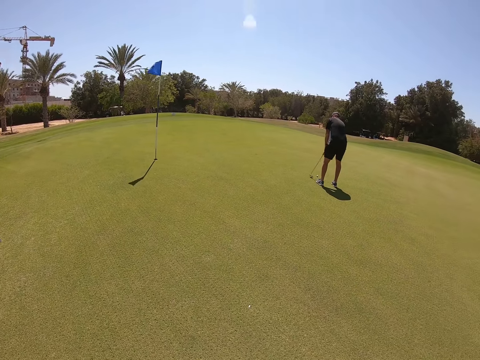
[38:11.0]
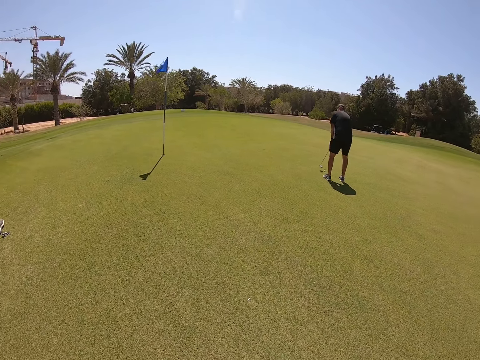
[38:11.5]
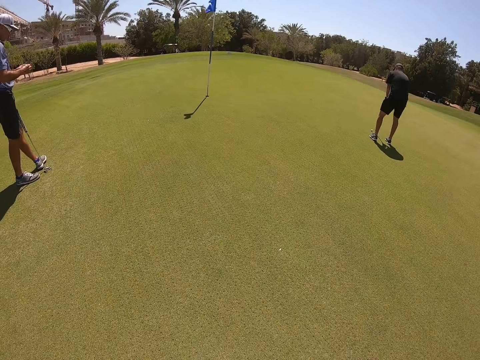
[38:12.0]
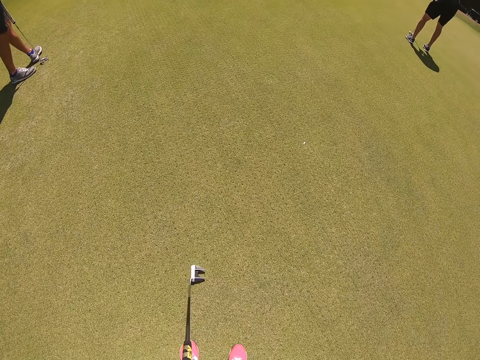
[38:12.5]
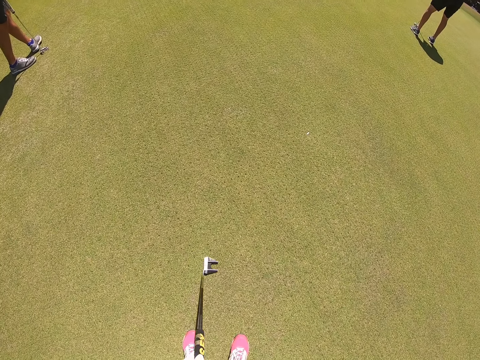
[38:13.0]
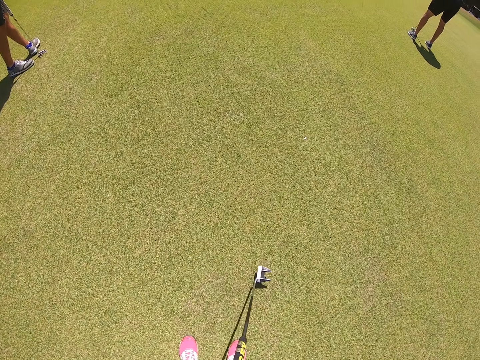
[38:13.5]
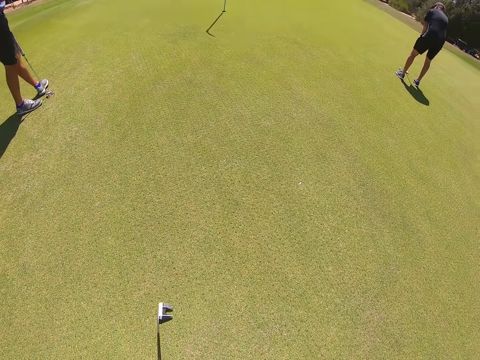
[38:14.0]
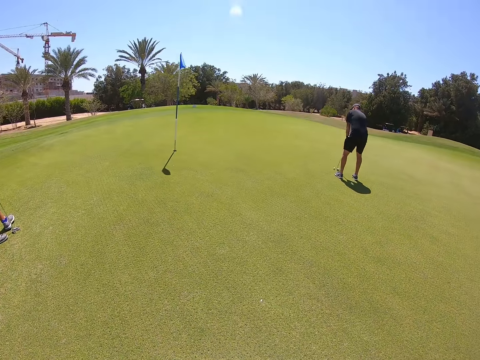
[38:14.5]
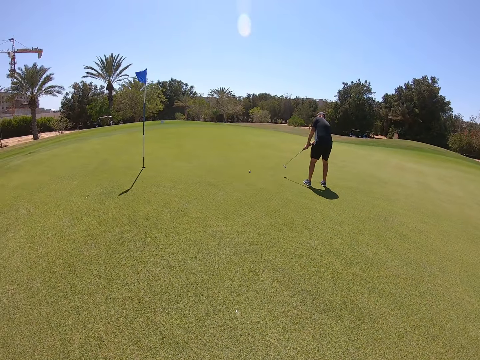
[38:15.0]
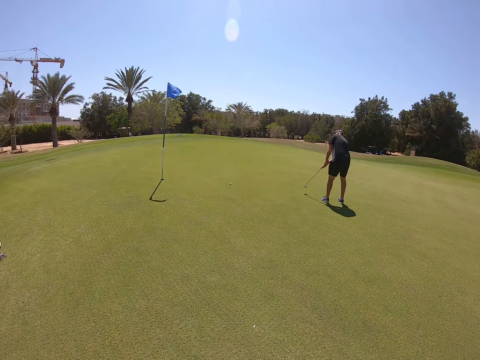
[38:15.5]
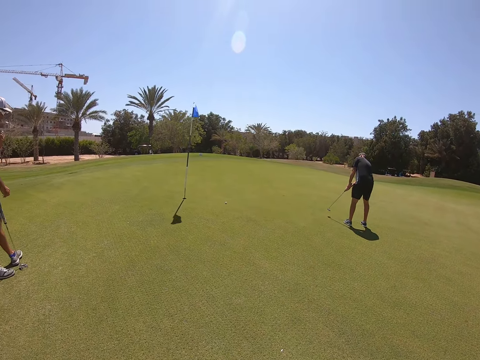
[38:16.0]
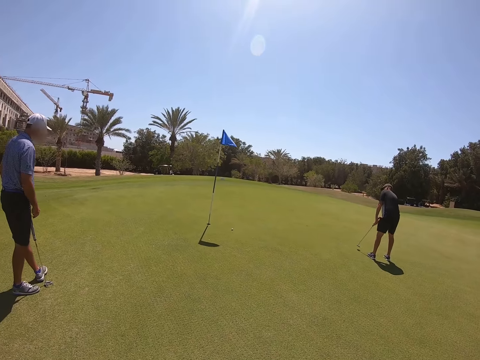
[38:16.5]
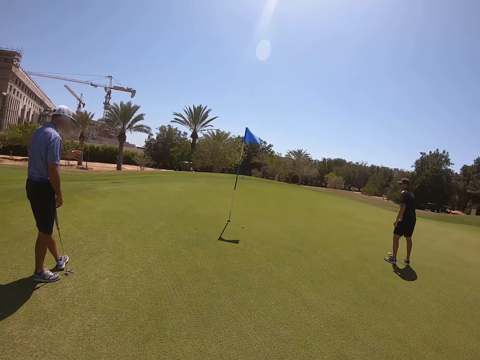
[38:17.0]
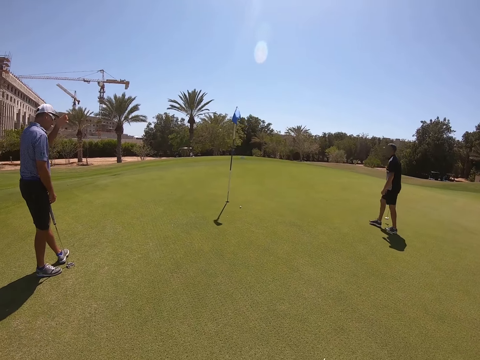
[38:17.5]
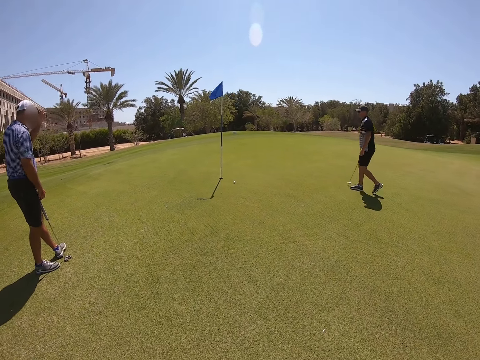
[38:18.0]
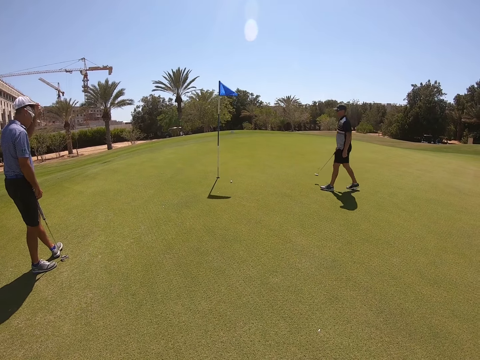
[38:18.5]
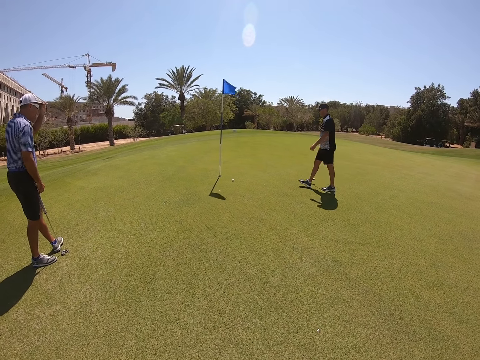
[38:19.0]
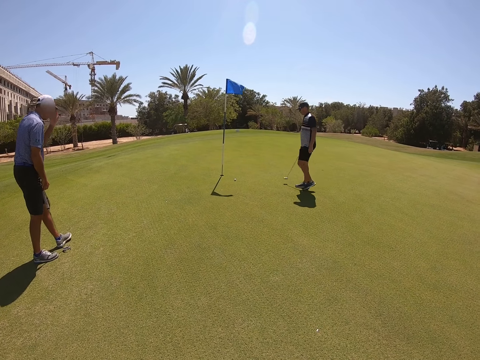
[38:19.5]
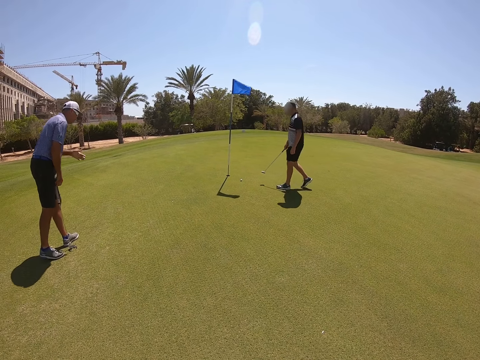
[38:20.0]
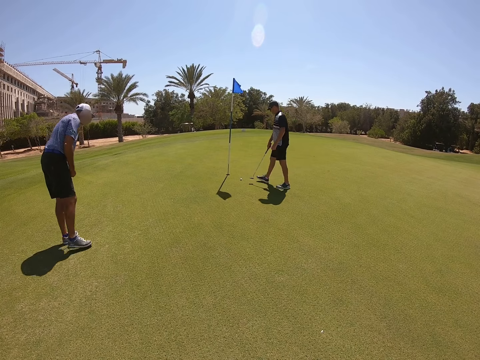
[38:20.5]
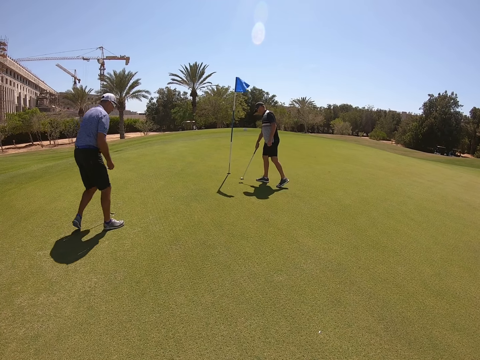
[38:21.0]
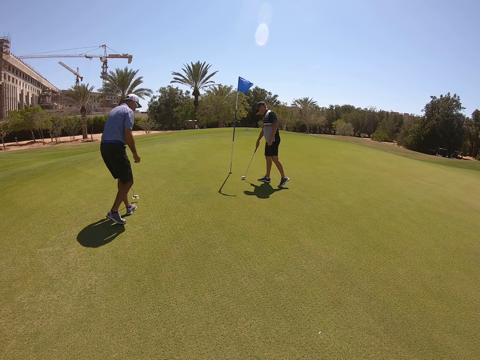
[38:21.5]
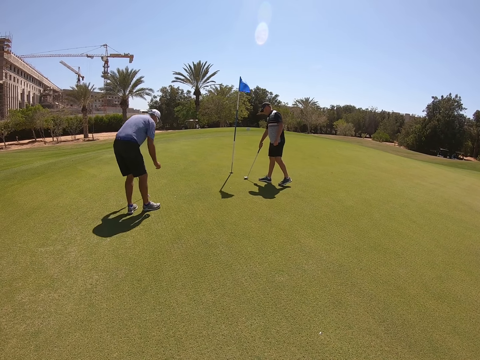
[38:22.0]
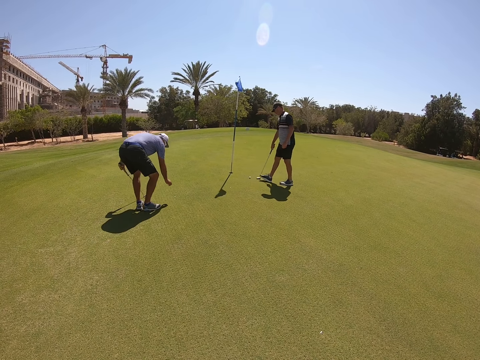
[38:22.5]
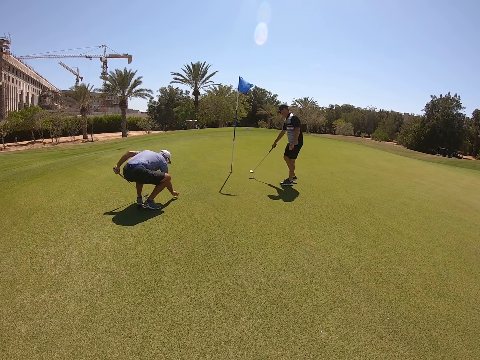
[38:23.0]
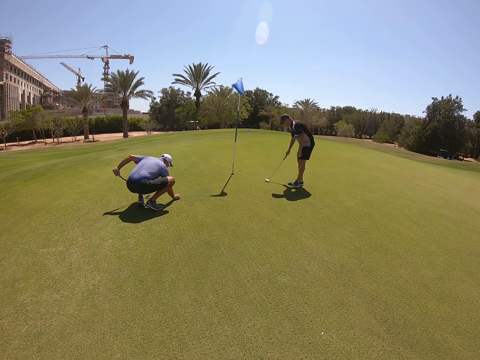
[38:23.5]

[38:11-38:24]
The camera wearer moves the golf wood. A man plays golf.

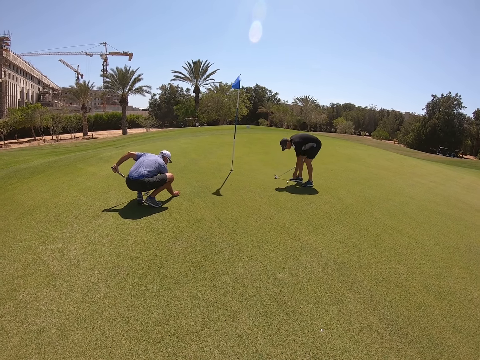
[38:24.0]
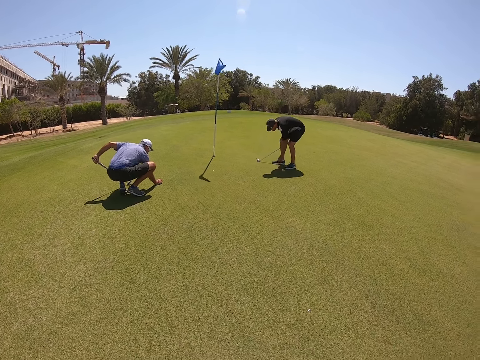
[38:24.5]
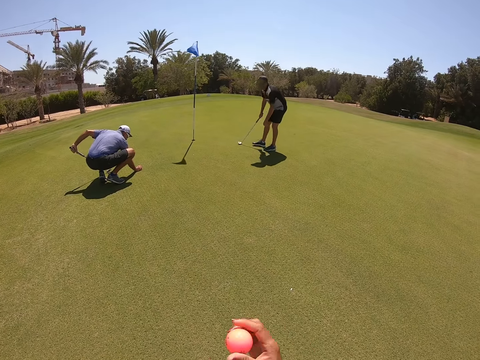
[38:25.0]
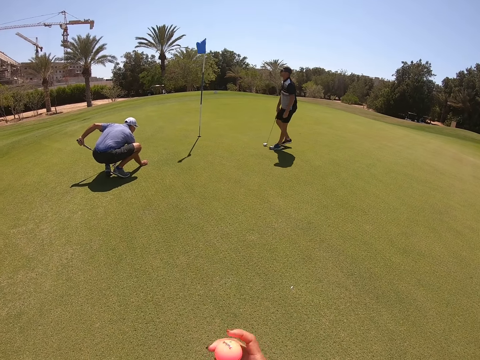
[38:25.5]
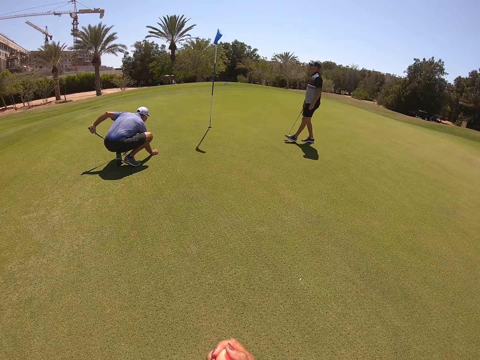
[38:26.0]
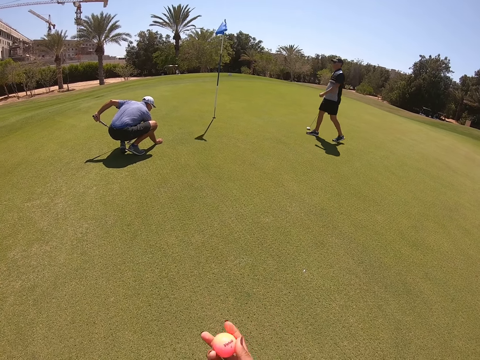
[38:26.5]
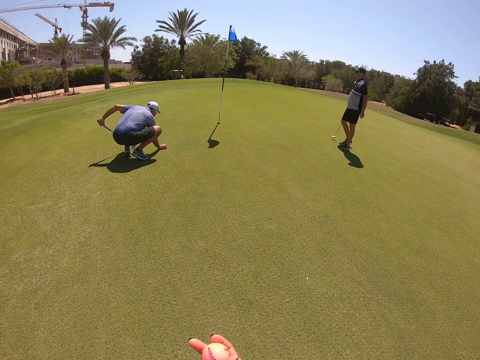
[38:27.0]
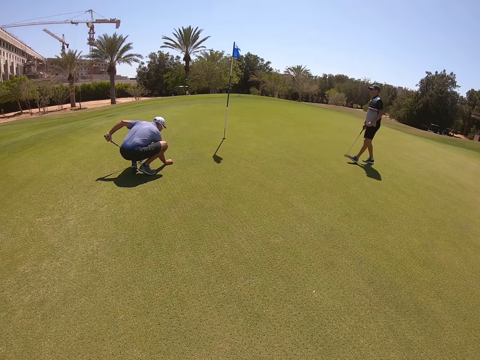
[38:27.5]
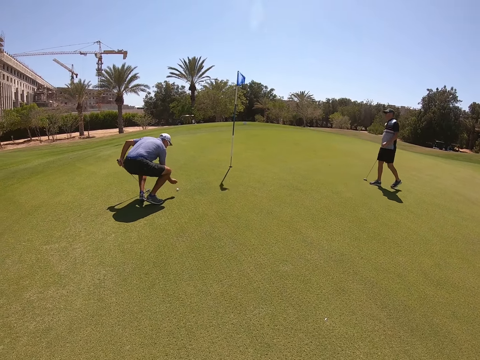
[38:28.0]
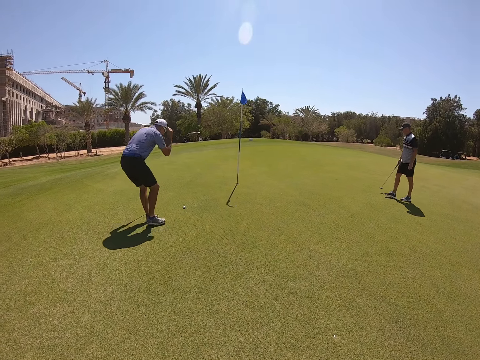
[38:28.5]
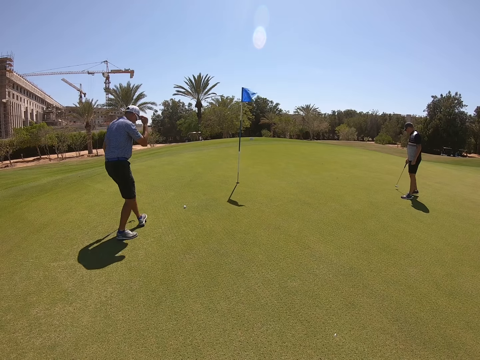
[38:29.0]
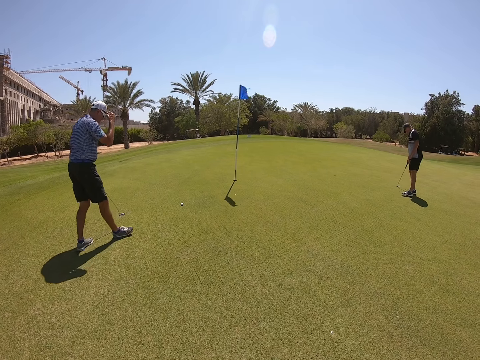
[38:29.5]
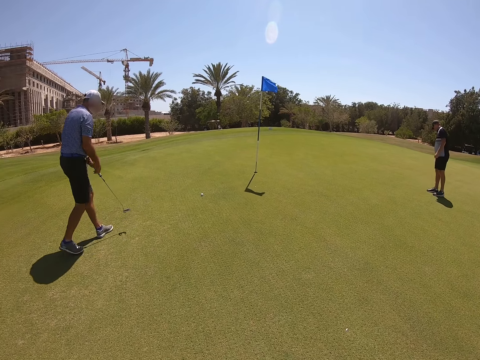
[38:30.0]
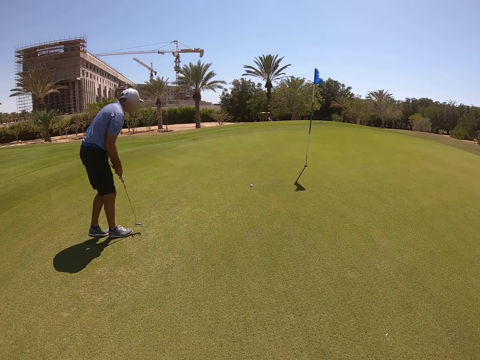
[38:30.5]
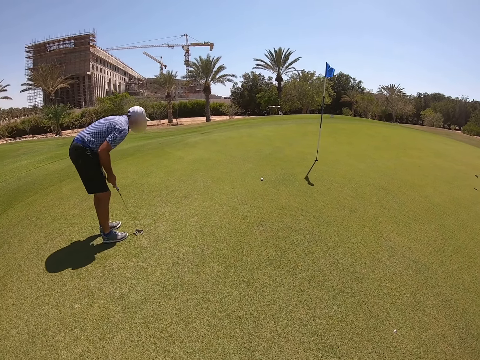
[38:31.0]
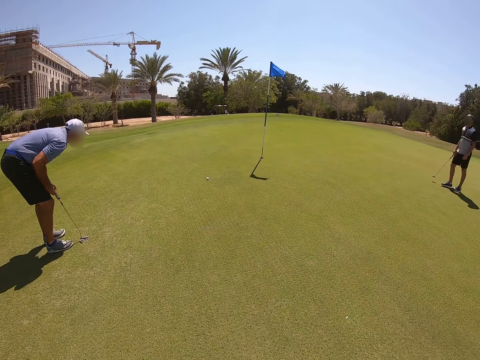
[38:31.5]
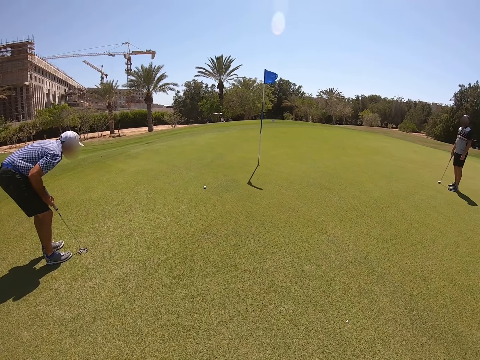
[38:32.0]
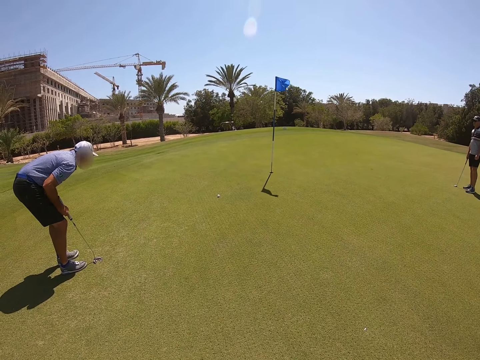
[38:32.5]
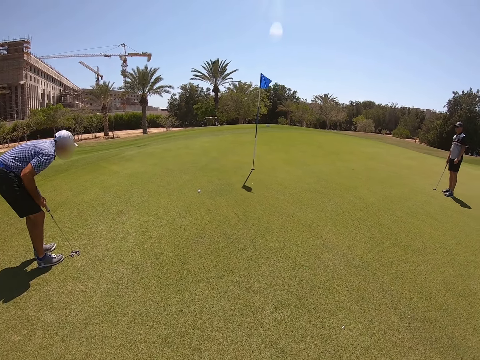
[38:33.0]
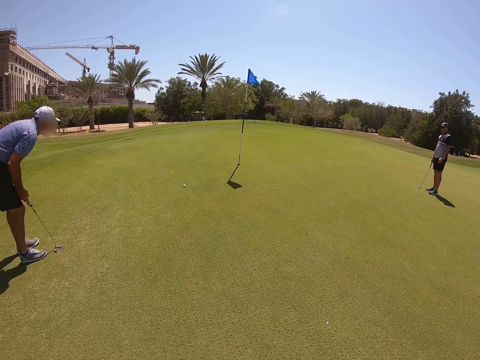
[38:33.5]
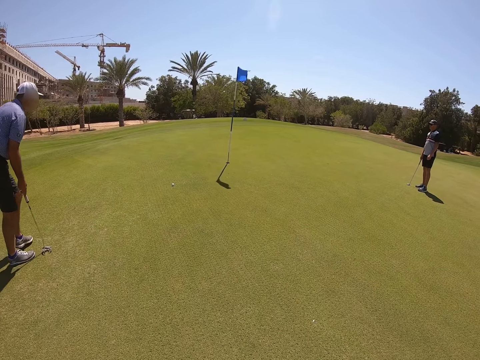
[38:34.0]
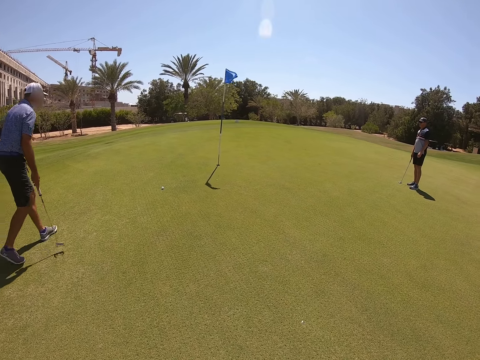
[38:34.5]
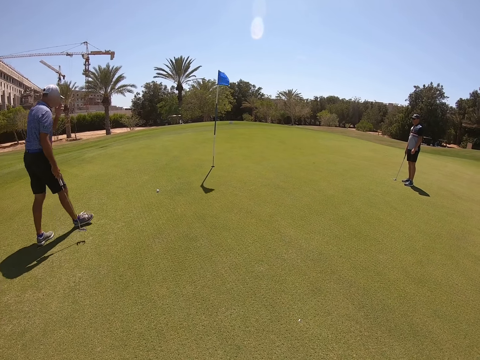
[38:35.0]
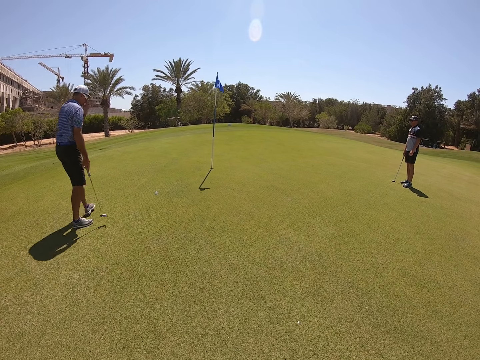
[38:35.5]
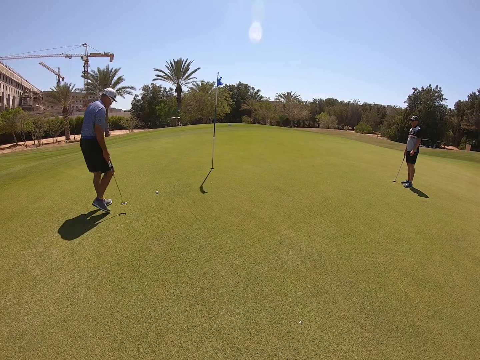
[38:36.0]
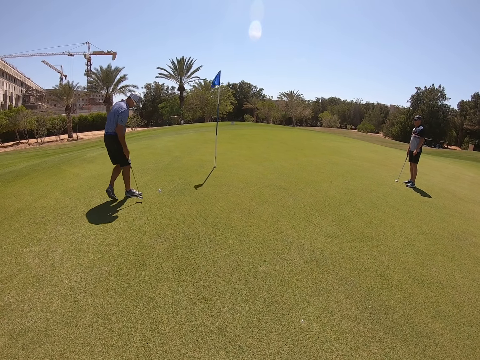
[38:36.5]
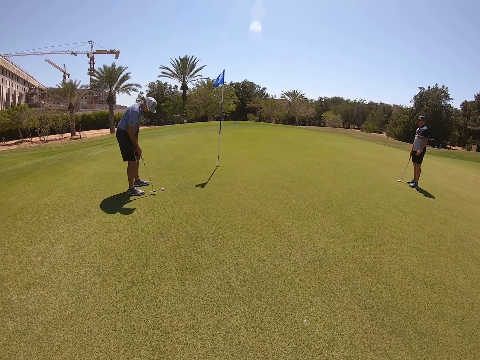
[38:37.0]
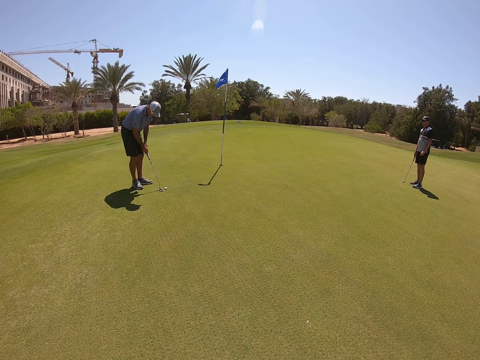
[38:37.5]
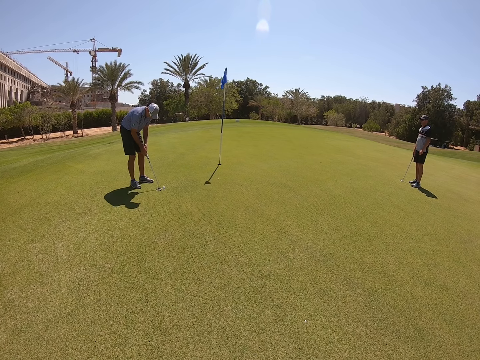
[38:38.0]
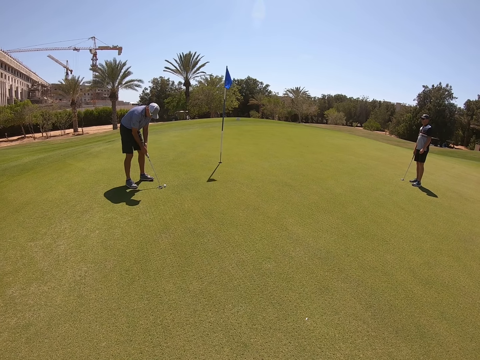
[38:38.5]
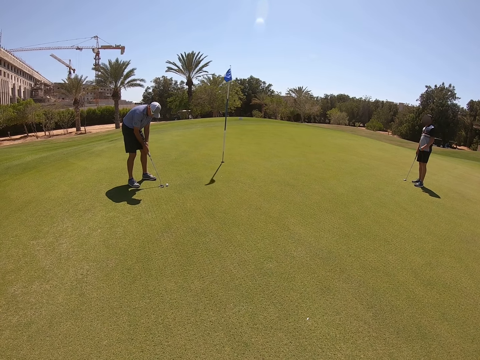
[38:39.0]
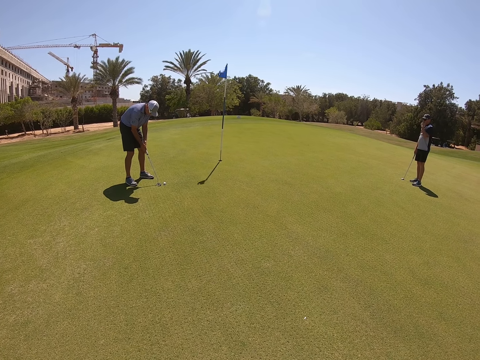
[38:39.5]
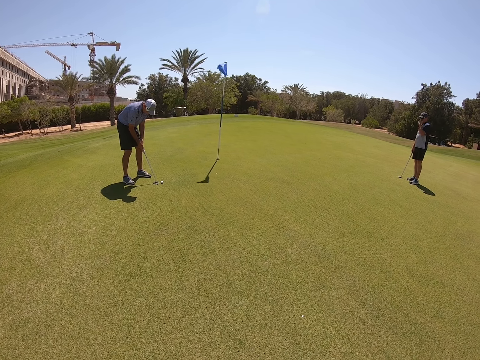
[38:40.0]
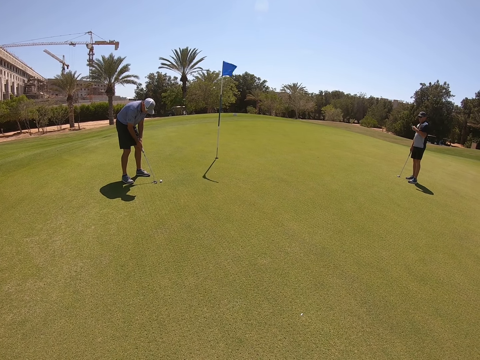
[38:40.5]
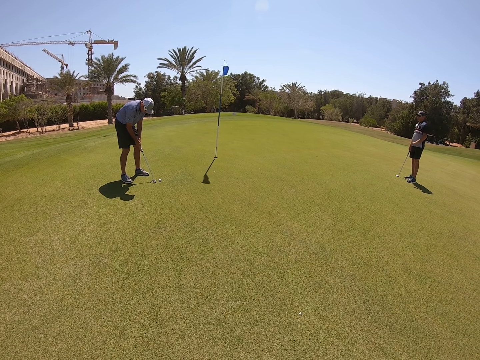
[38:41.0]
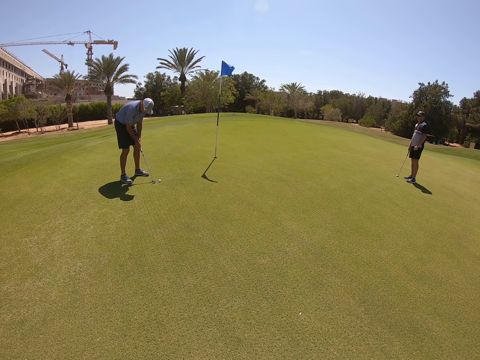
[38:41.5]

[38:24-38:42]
The camera wearer moves the golf in hand. They look around. They look around again.
